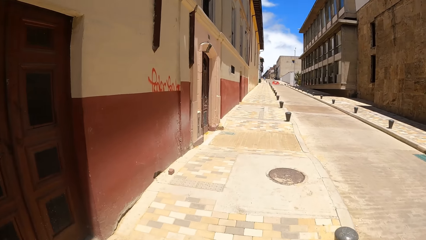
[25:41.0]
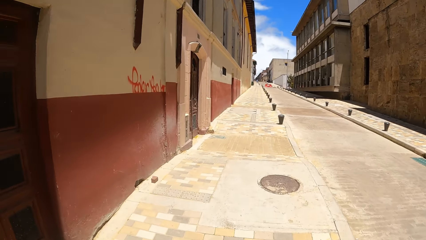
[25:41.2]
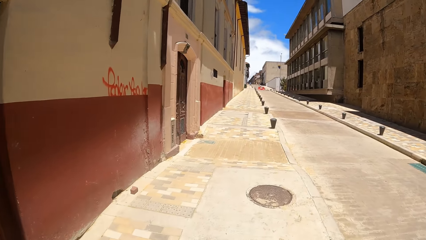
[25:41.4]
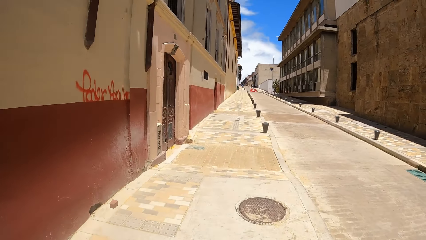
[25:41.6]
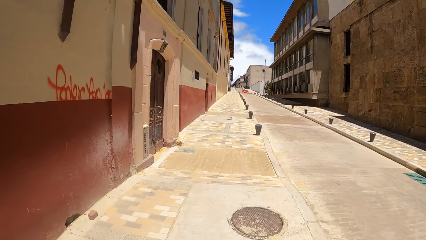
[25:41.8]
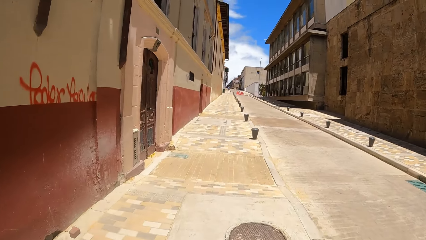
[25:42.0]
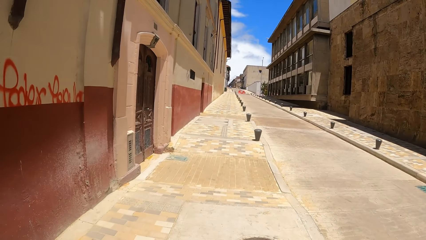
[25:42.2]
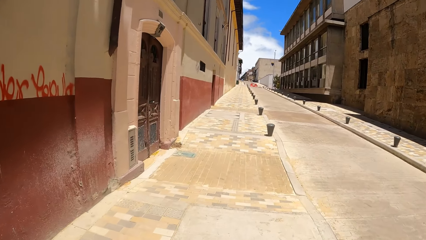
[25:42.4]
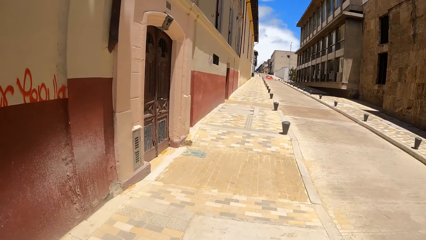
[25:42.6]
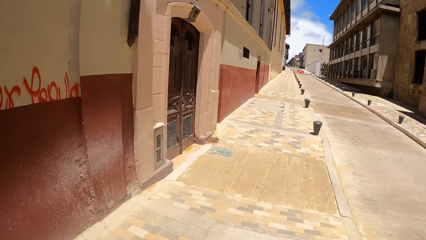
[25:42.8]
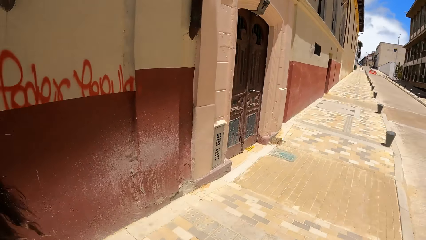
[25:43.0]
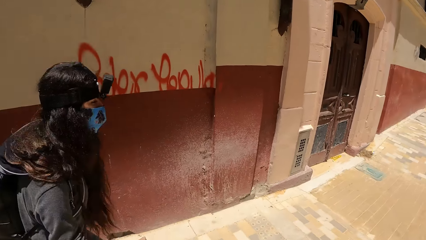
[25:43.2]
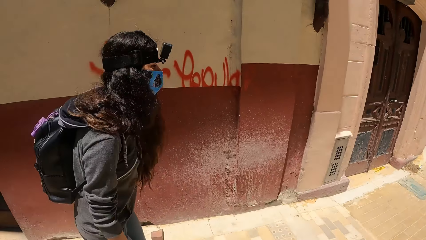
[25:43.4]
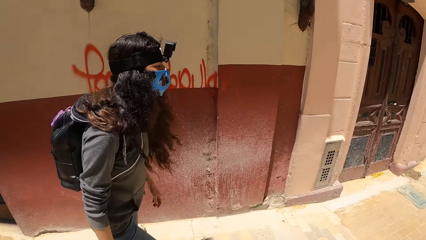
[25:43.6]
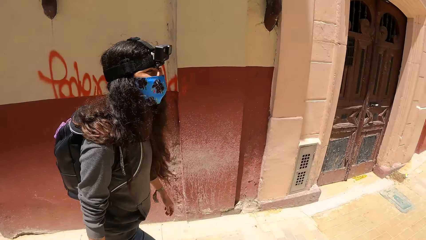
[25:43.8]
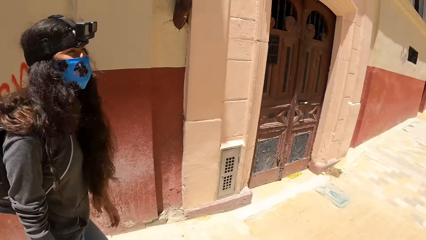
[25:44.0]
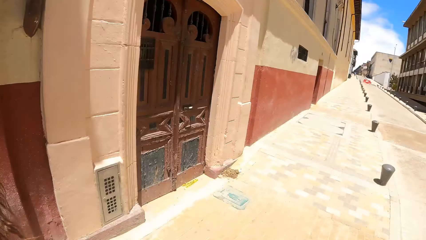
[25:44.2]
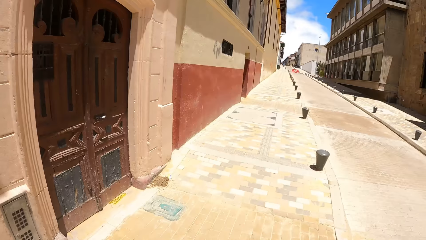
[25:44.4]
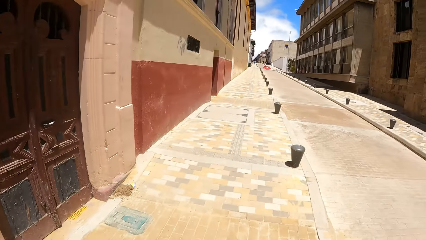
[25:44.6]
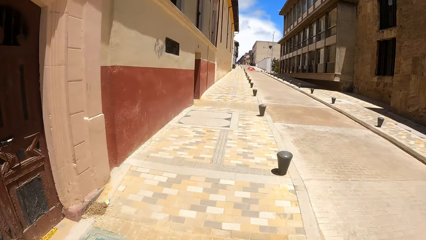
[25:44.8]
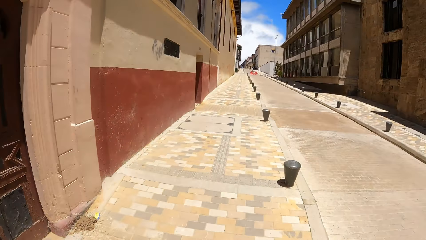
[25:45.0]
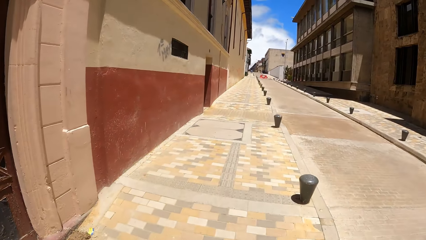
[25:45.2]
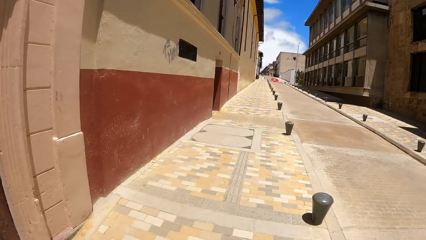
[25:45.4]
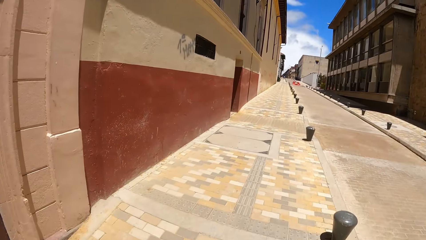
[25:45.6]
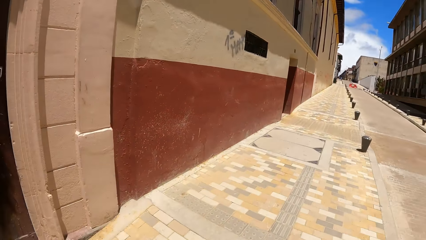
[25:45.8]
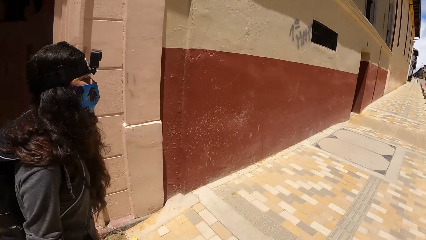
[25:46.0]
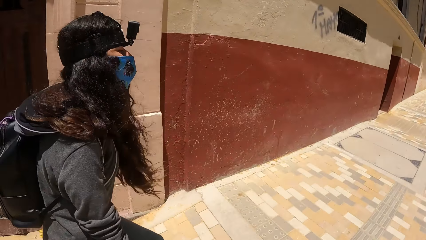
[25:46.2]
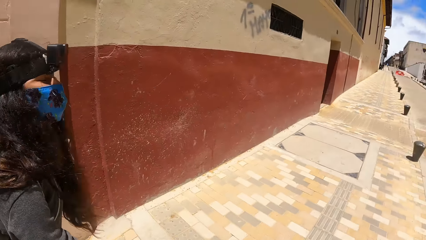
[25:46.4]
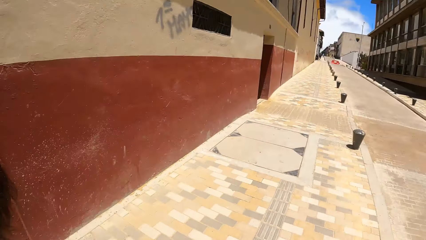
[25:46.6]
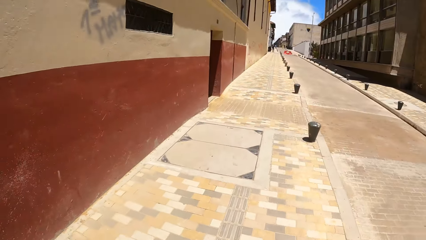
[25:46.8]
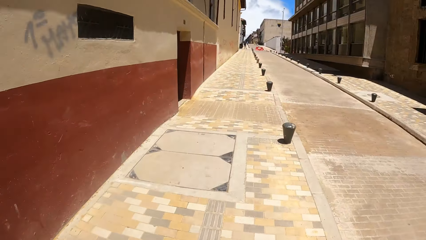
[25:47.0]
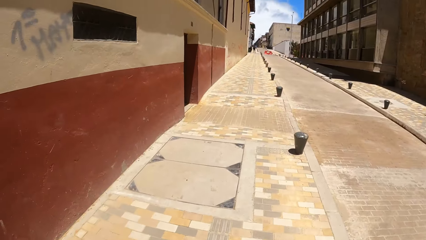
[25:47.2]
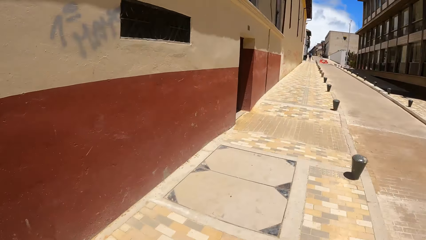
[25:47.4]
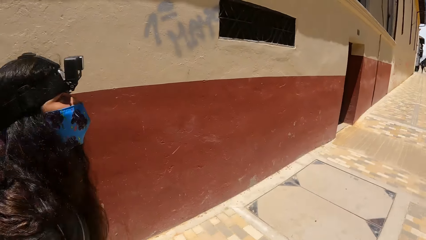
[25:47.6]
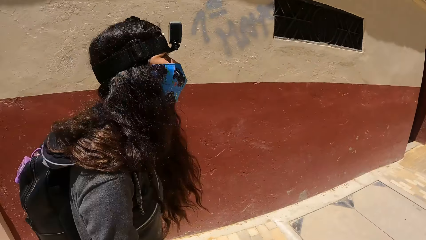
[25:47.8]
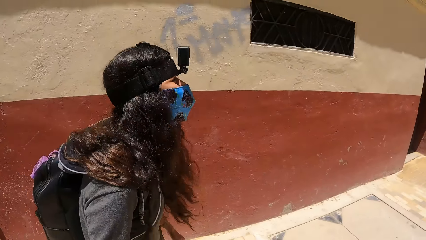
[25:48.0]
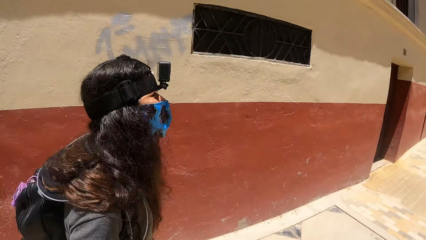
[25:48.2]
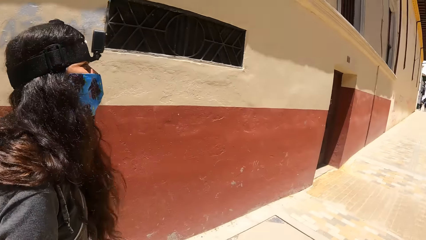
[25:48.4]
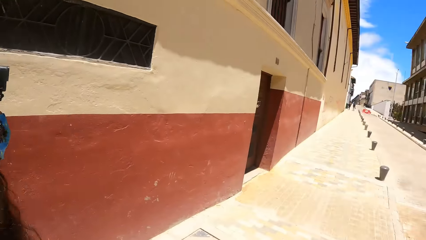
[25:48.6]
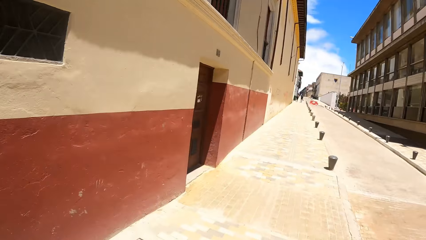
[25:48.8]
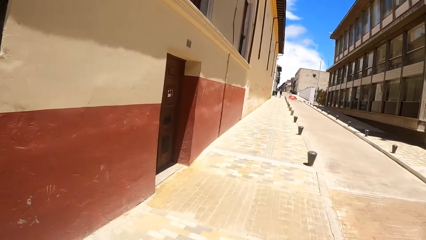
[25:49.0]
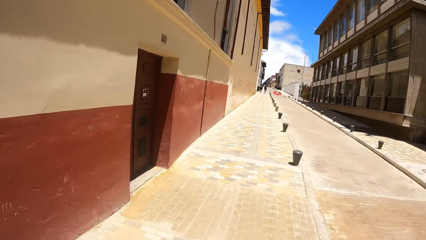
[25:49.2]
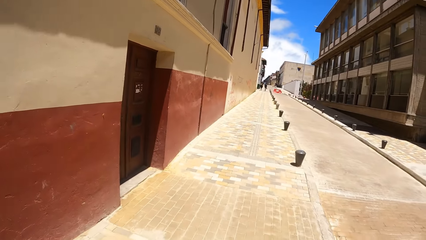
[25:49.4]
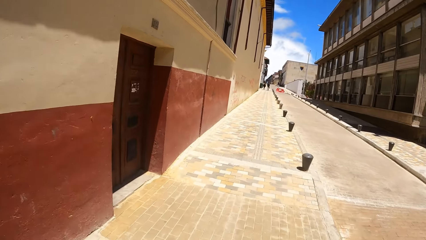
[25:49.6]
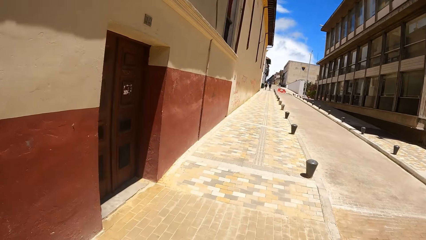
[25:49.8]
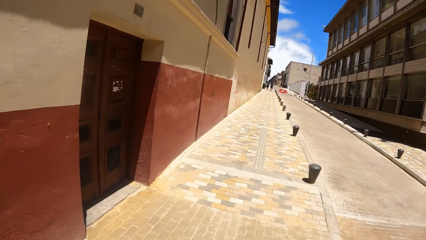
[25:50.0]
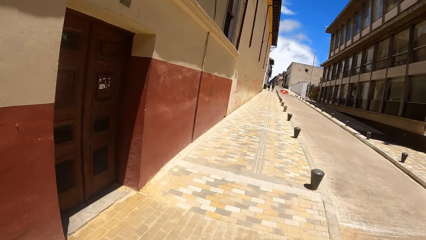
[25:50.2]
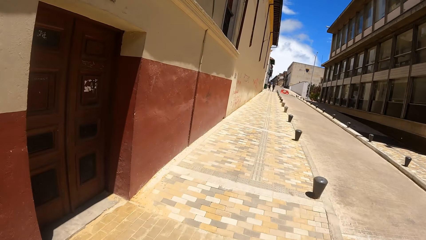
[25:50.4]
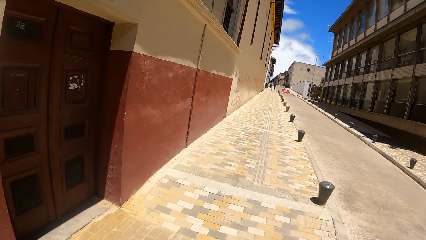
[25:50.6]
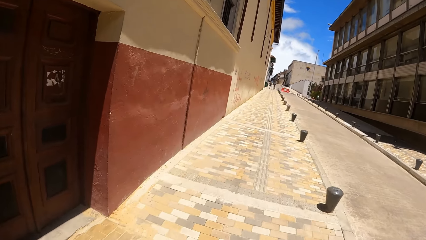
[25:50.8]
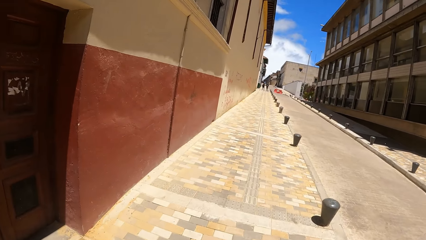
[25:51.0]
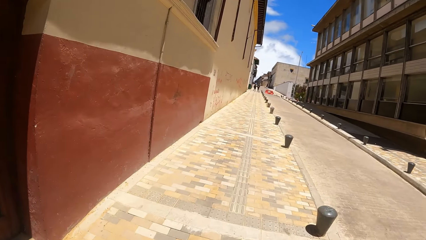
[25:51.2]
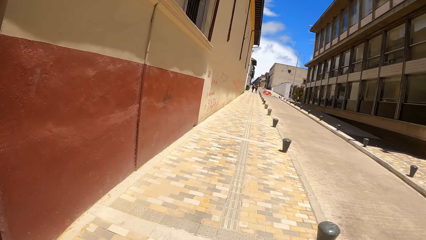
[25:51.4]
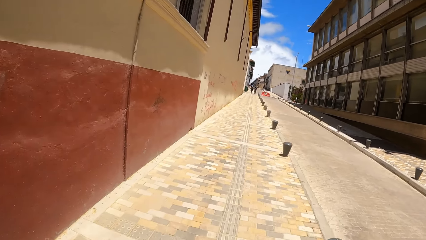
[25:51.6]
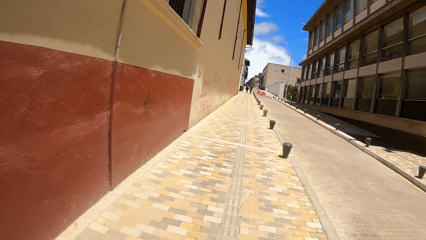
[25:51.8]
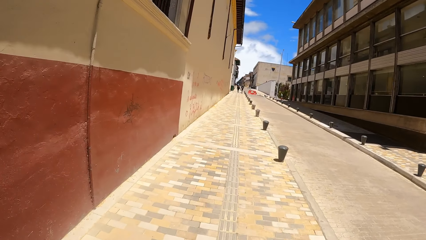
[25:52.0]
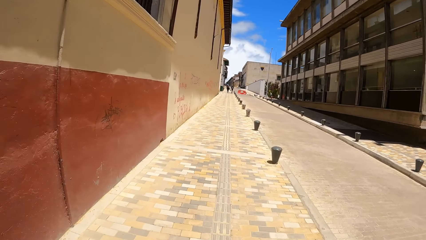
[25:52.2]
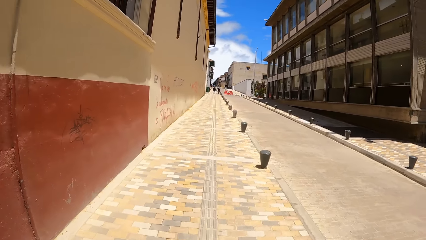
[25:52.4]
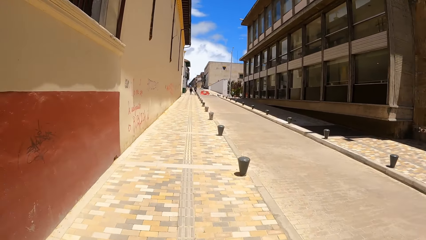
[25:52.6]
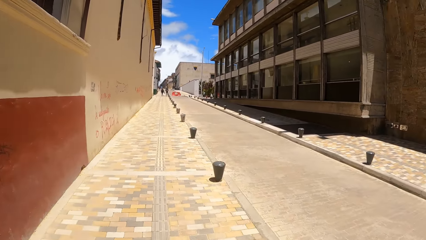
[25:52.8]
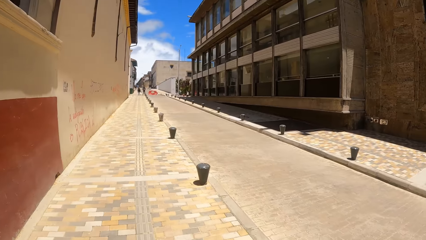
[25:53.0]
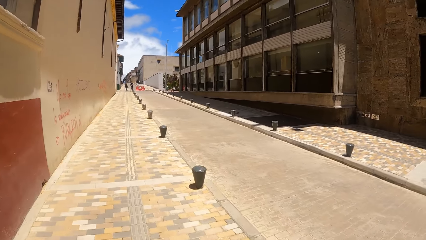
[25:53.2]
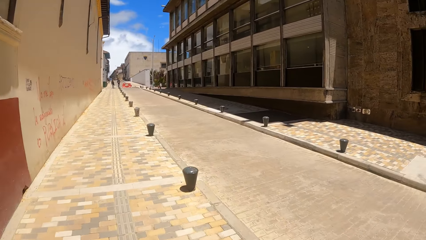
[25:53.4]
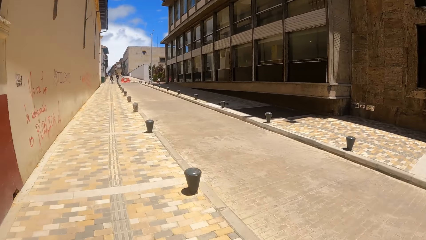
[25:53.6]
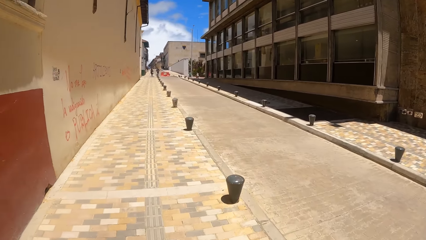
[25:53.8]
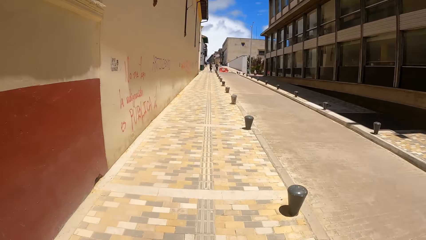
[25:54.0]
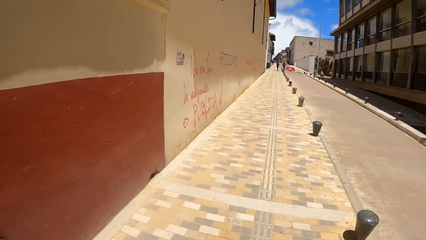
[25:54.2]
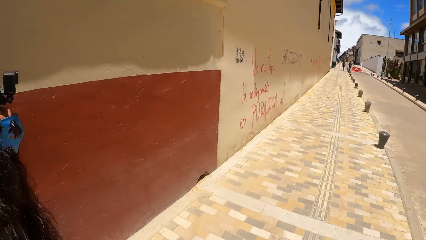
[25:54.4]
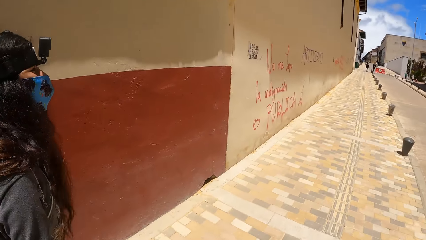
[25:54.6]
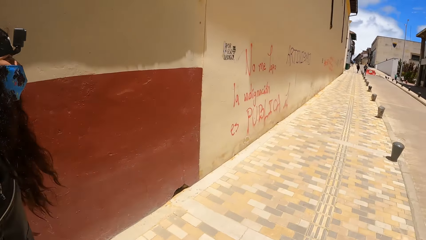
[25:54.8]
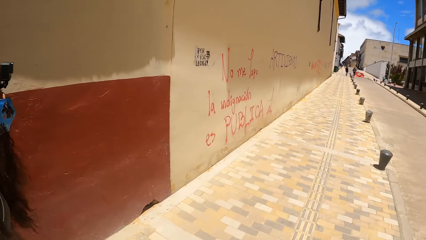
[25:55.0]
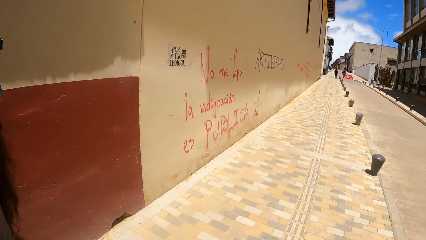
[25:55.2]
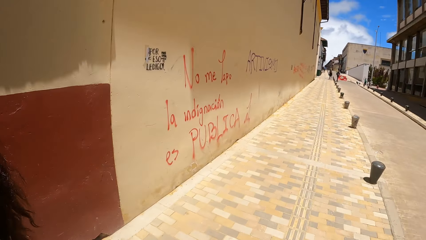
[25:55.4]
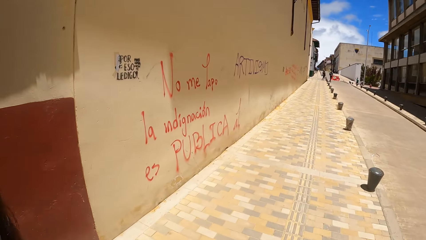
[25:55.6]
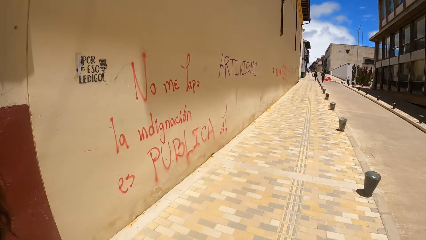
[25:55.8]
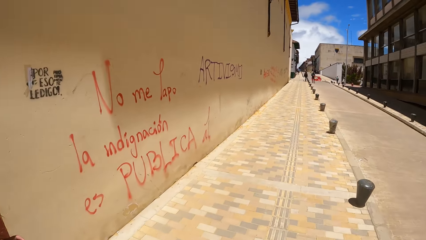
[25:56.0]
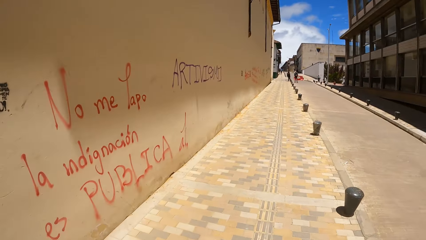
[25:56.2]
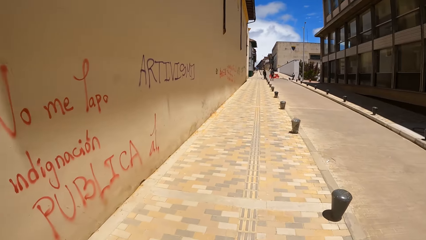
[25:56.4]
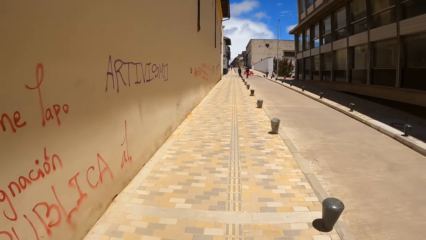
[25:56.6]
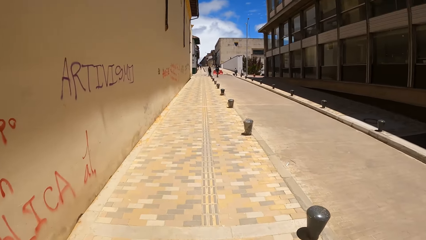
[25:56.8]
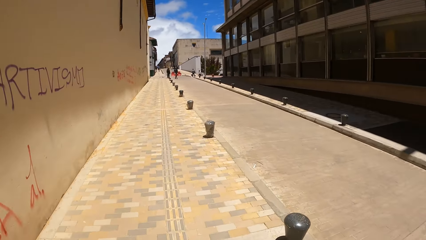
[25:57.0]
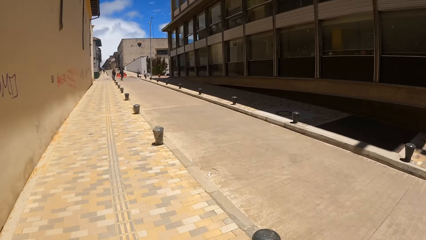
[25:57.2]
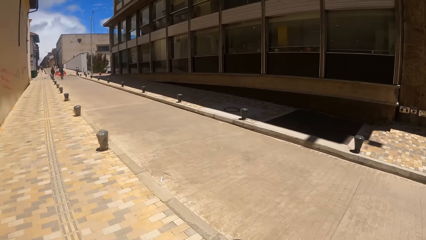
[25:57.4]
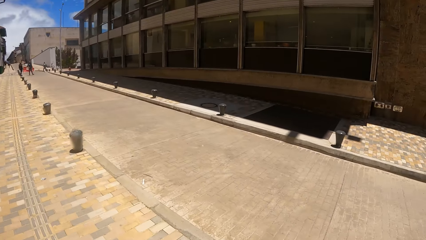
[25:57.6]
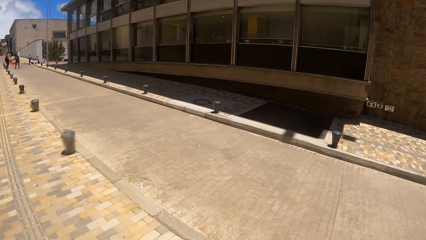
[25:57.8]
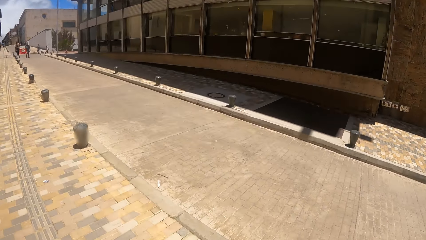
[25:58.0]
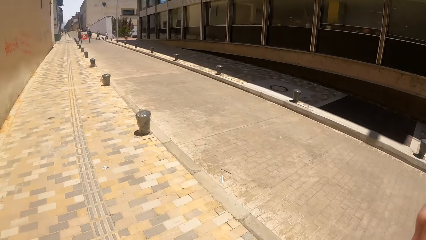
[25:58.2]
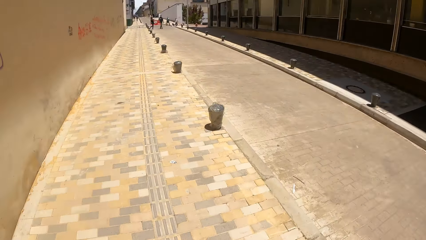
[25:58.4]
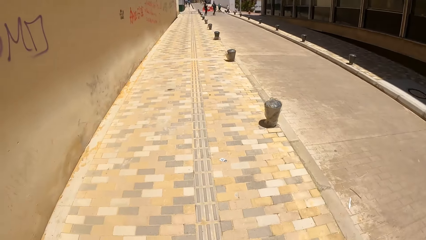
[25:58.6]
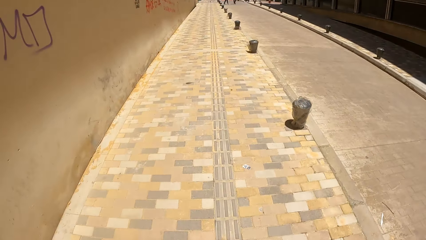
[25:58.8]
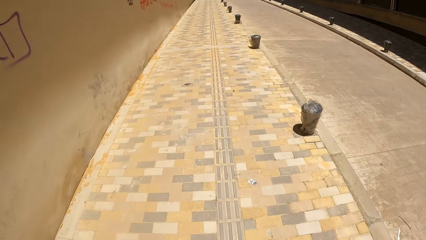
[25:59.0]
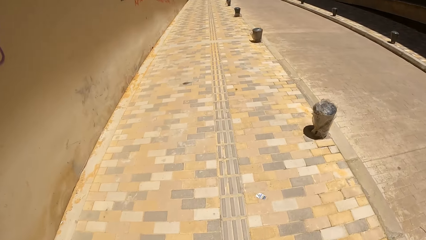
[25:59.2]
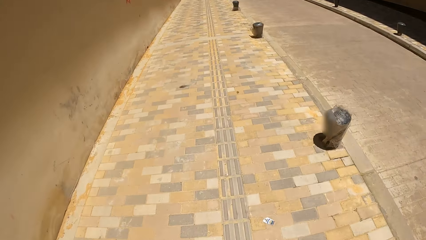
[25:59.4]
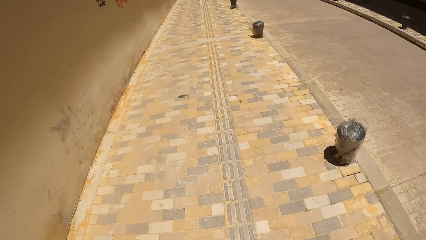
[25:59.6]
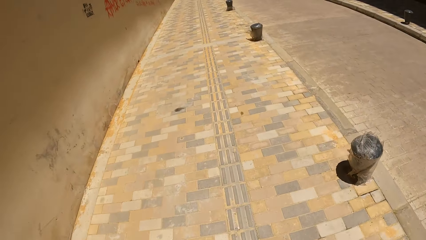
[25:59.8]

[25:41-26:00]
The camera wearer looks around. They interact with a person. They look at the person. They walk along the pavement. They look at the person. They walk along the pavement.
